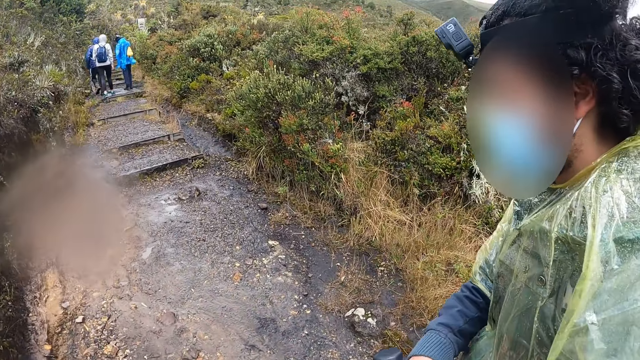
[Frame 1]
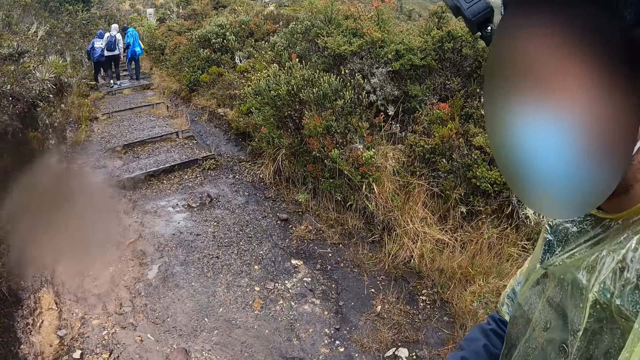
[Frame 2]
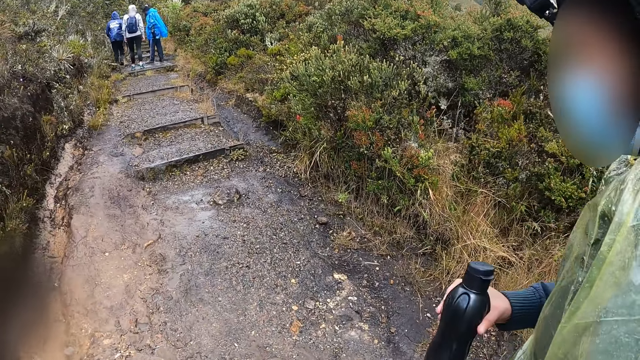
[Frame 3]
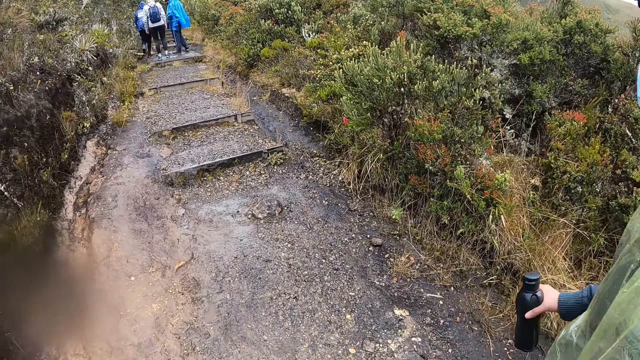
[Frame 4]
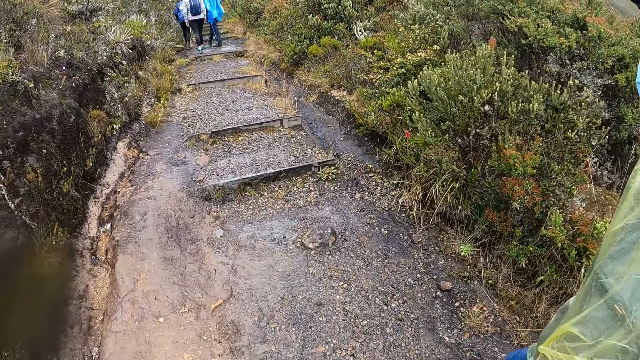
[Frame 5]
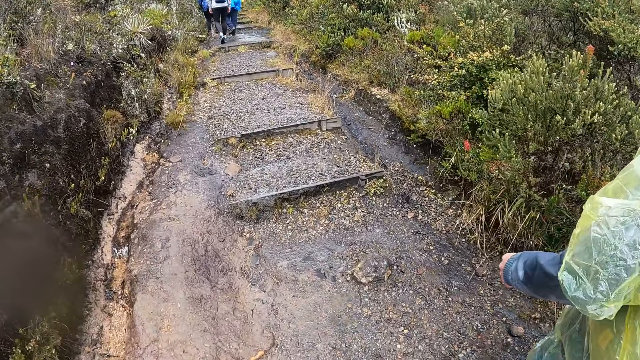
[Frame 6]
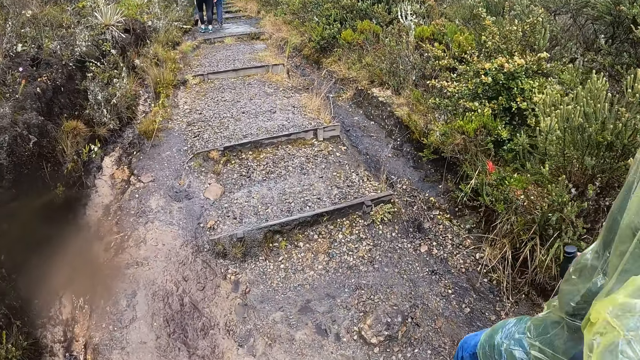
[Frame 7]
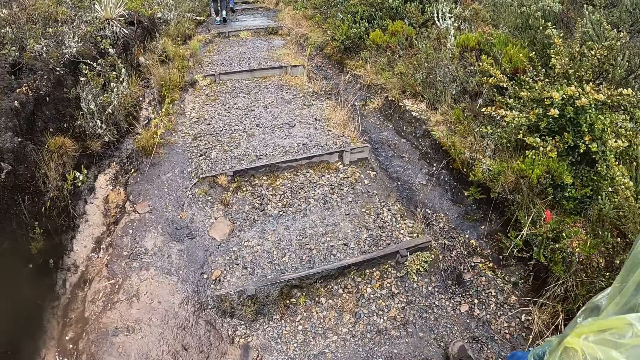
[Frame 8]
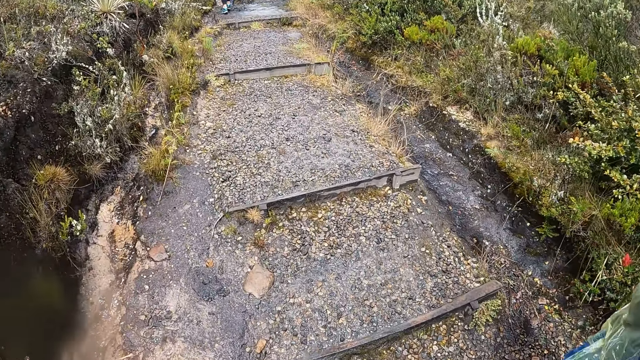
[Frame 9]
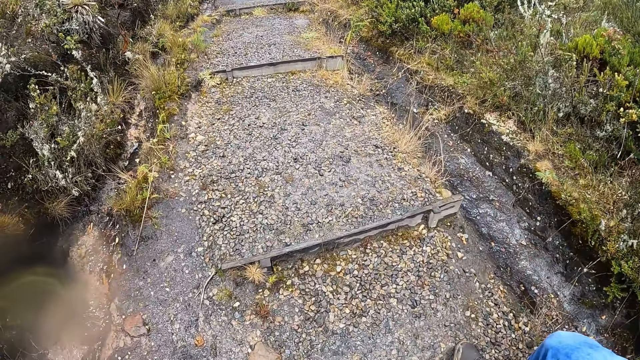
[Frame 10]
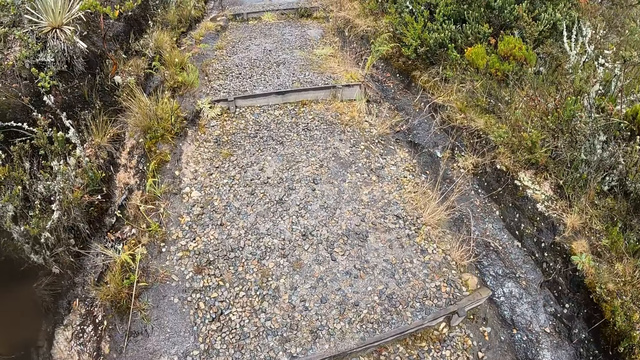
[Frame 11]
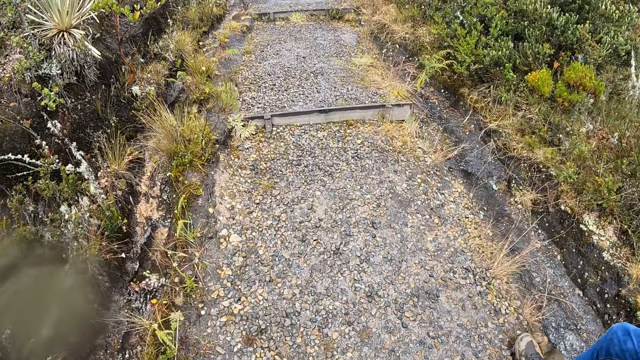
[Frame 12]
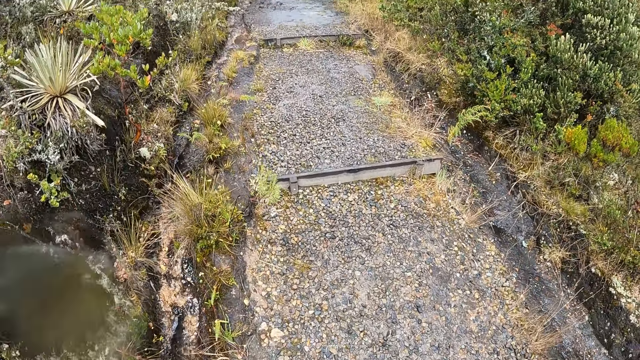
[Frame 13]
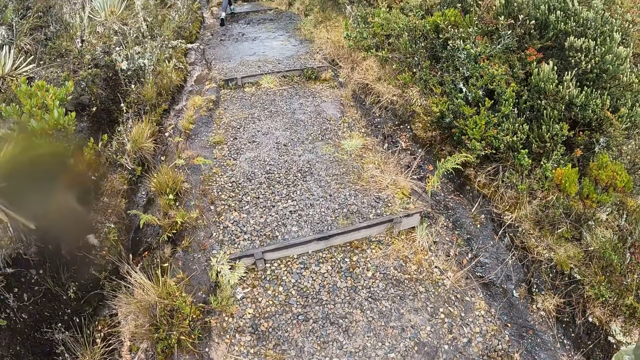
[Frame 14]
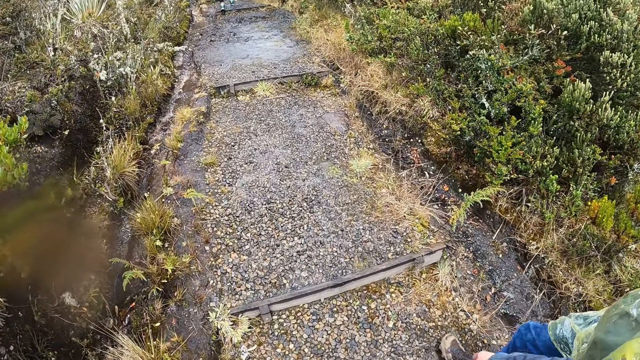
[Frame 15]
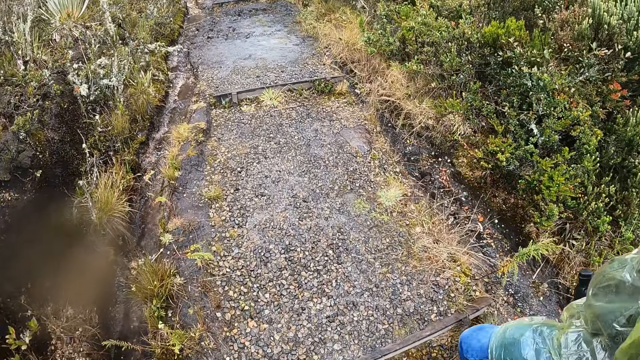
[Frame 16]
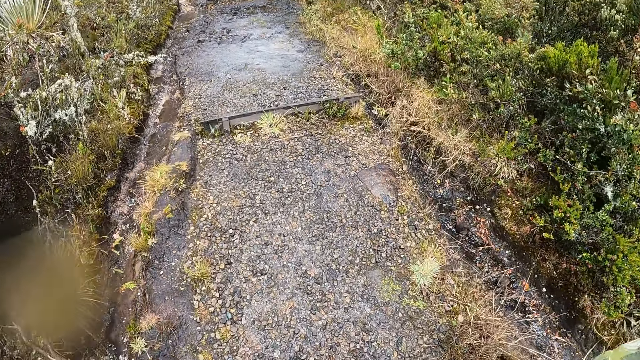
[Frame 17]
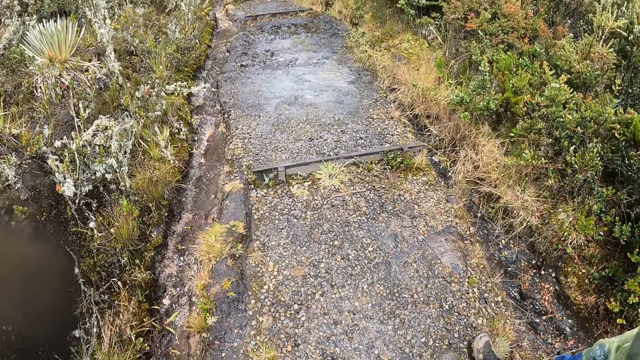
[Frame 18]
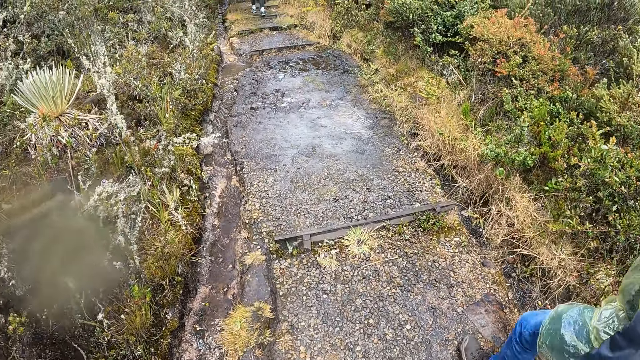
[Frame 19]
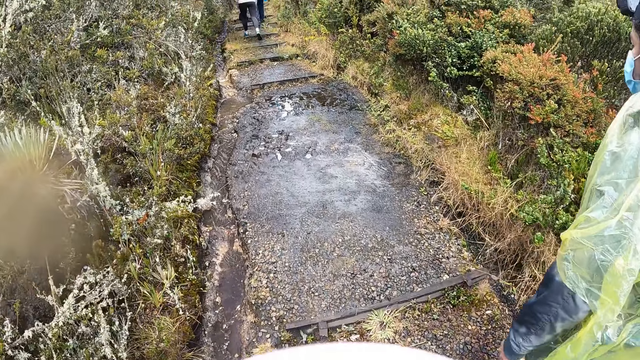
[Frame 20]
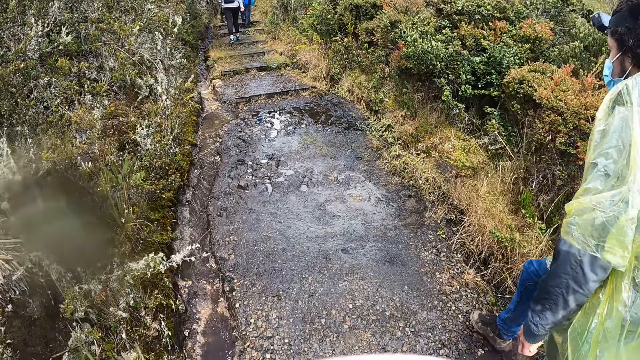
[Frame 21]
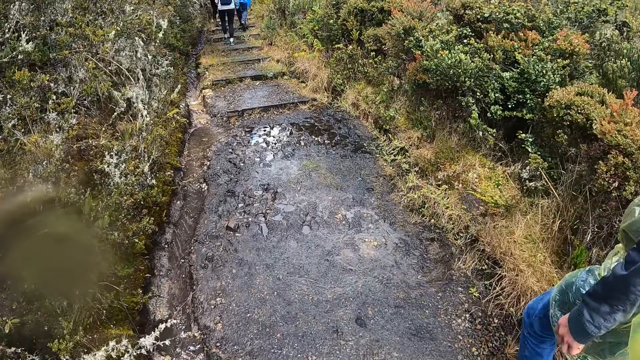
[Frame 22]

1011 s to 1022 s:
The camera wearer passes the bottle or flask to the man. The man holds the flask with his right hand. The camera wearer walks around.

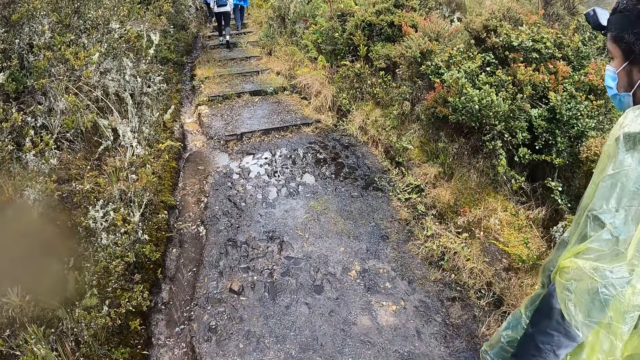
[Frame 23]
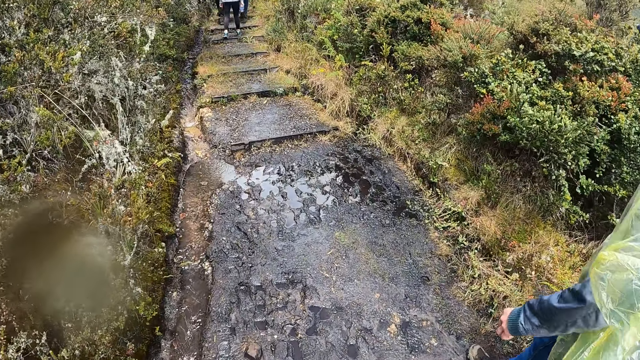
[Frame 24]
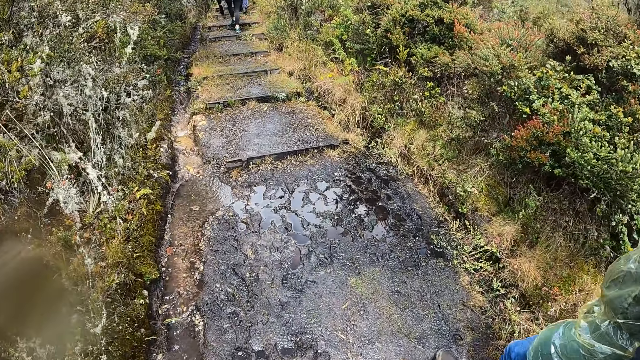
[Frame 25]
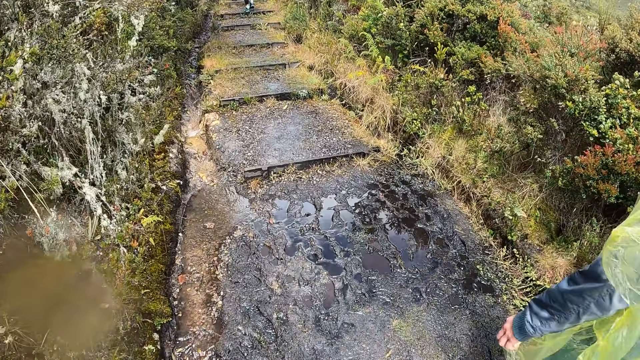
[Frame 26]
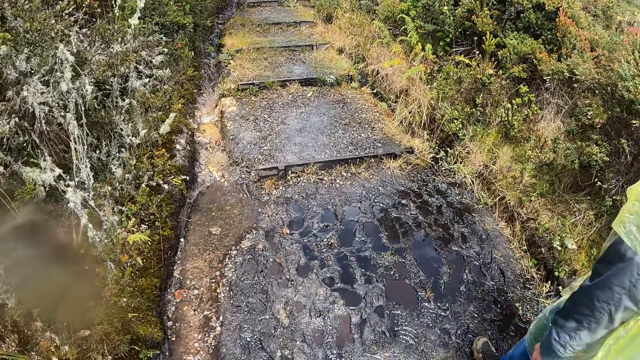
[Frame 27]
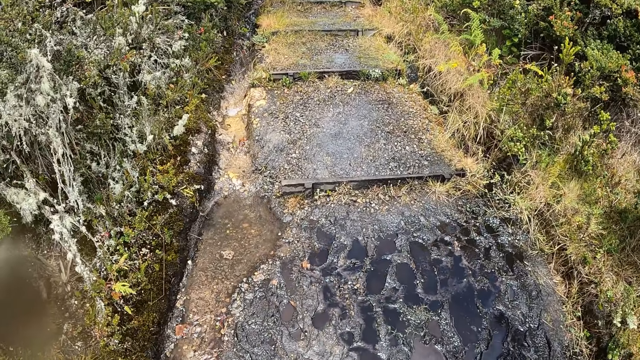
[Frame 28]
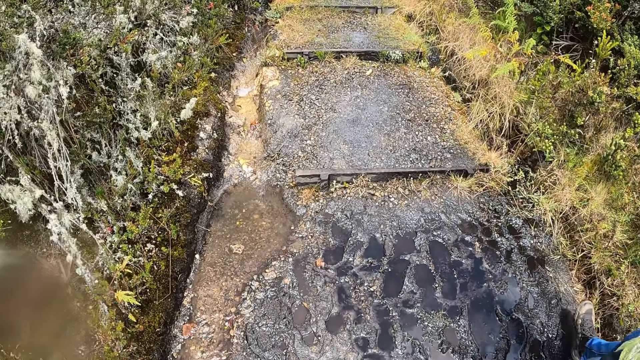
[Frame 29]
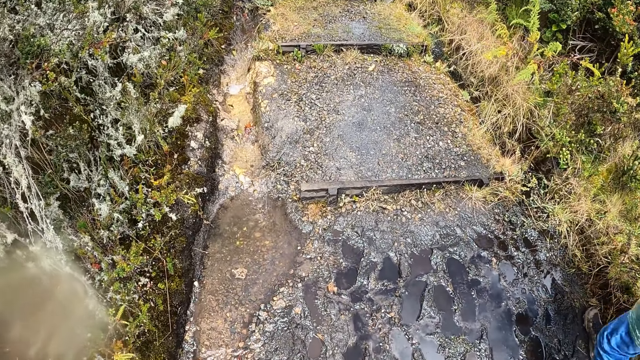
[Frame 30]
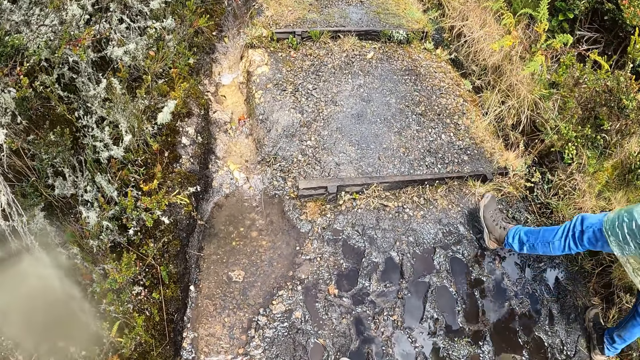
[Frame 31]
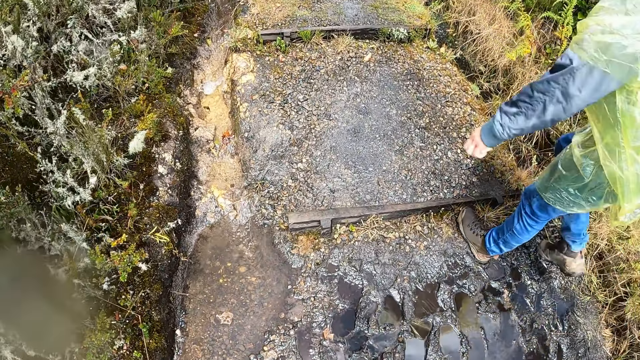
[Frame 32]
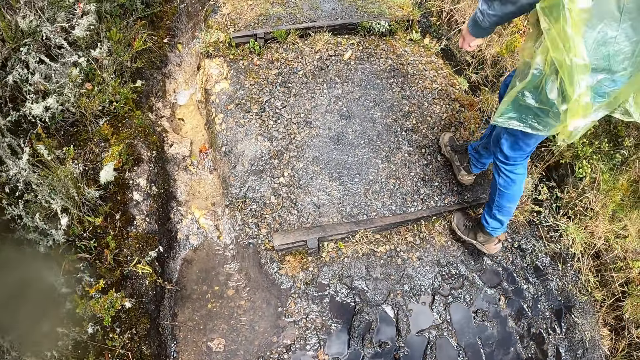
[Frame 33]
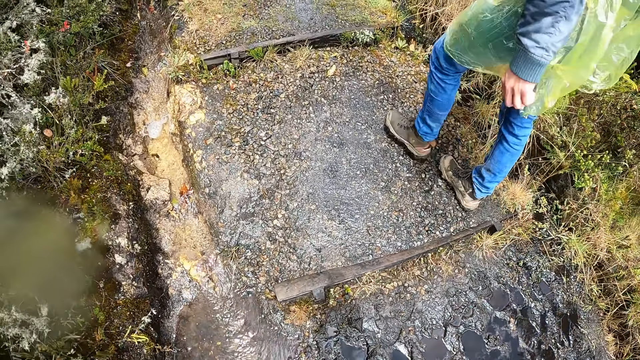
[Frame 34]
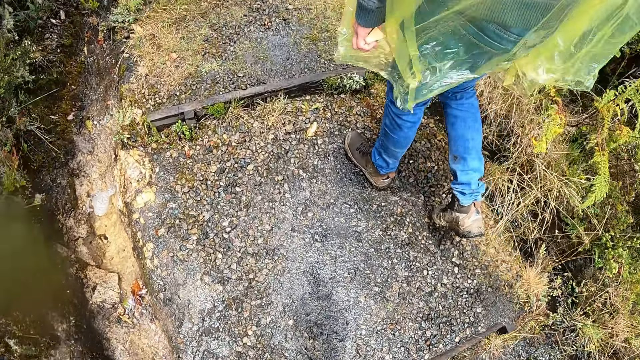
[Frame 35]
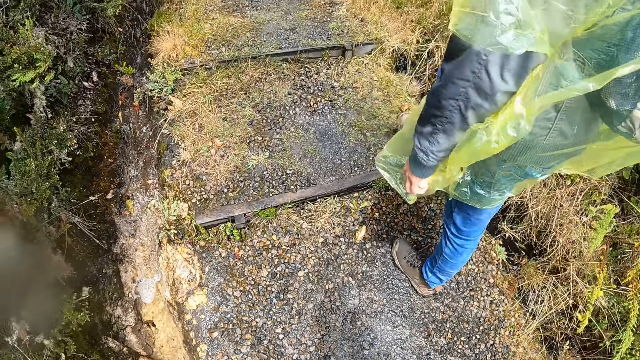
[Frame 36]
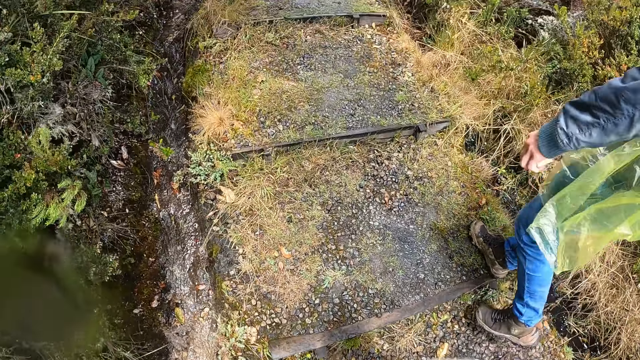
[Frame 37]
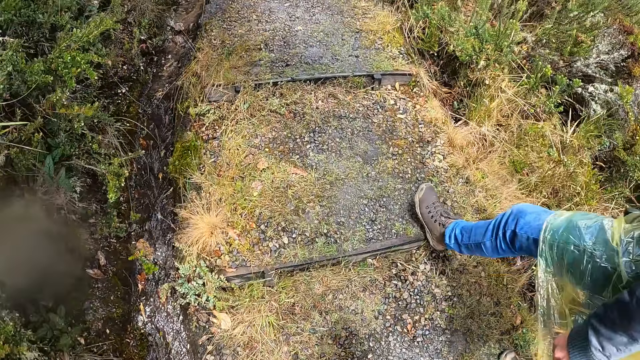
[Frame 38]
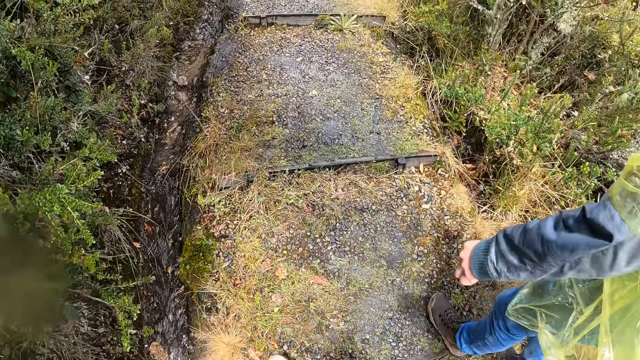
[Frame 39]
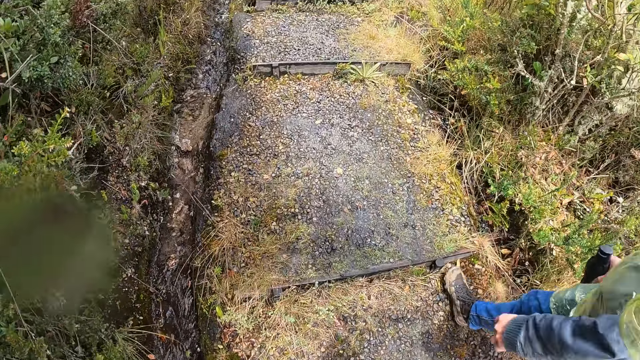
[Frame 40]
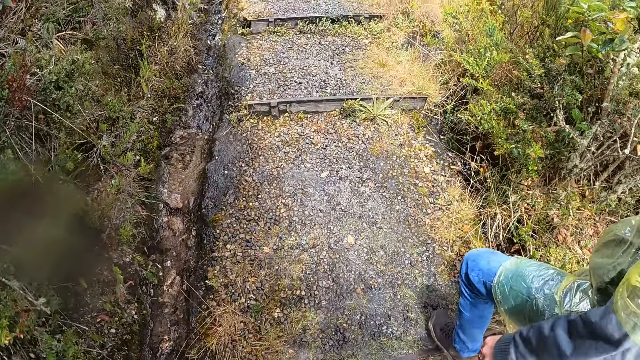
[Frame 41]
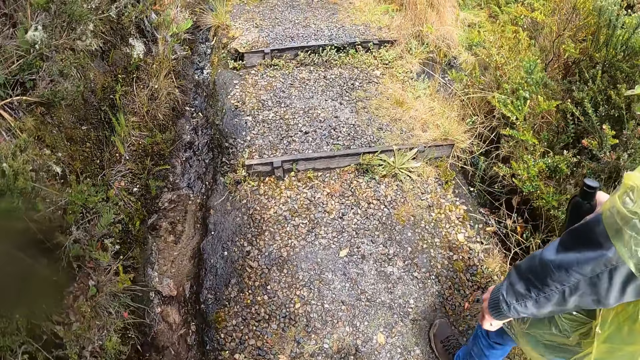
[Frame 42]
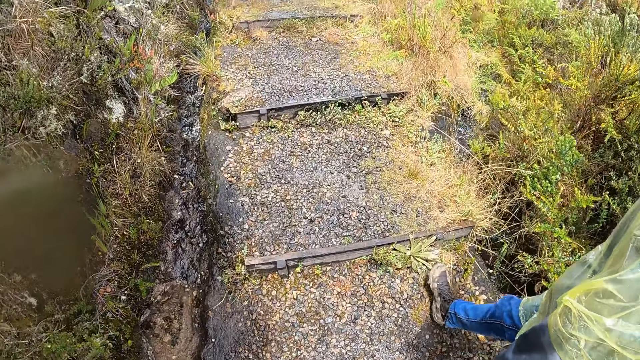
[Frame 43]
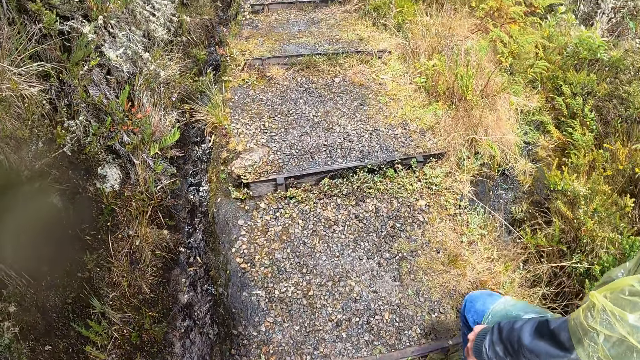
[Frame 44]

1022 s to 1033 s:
The camera wearer looks at the water. They walk around. A man walks around.
